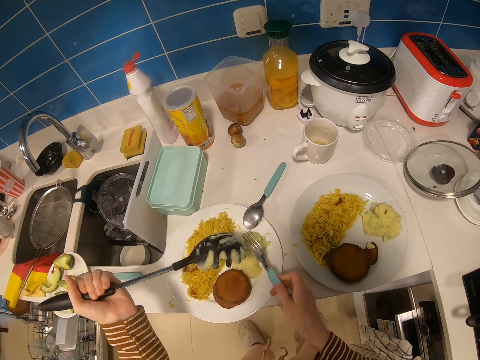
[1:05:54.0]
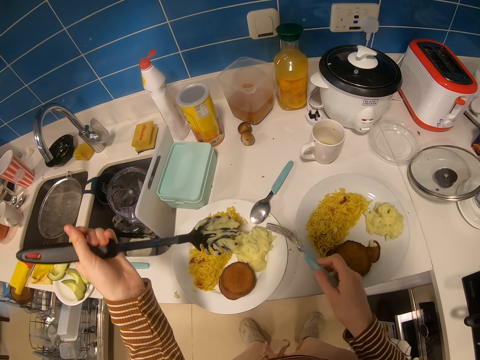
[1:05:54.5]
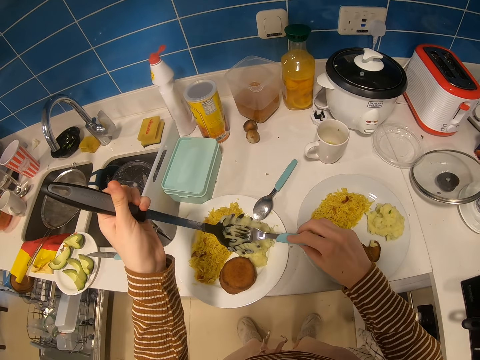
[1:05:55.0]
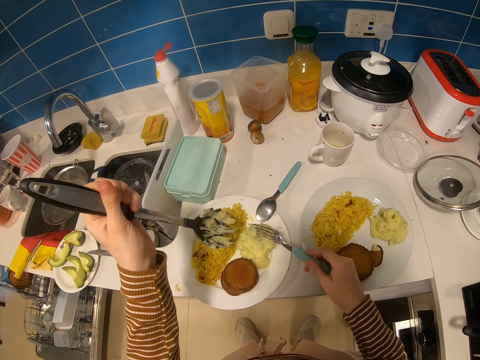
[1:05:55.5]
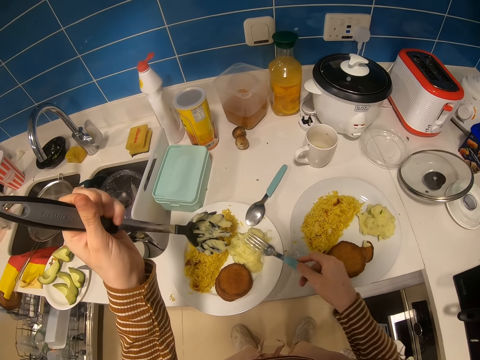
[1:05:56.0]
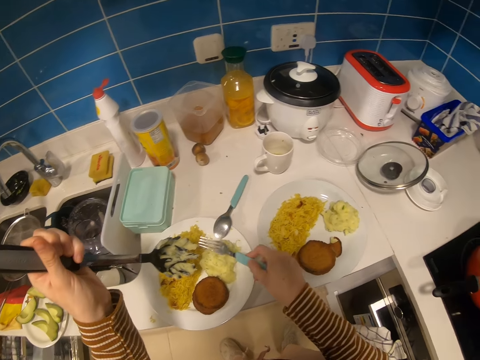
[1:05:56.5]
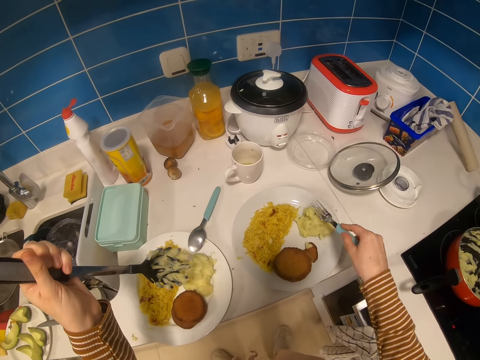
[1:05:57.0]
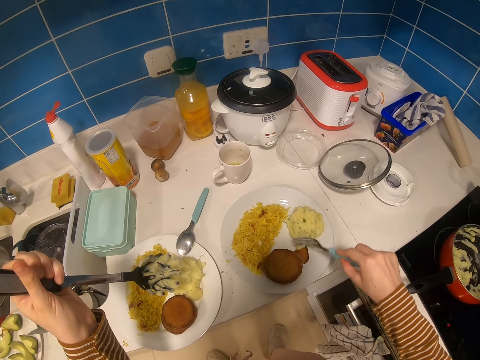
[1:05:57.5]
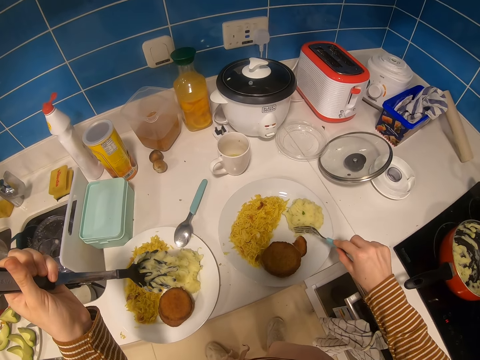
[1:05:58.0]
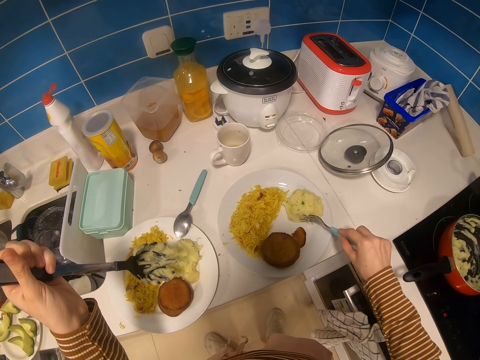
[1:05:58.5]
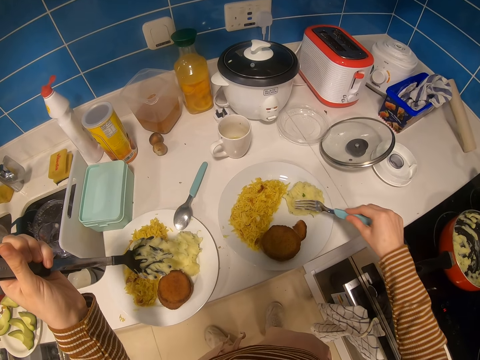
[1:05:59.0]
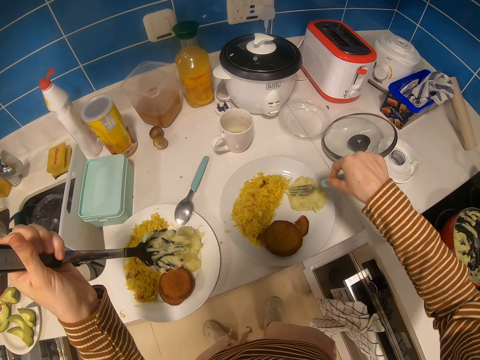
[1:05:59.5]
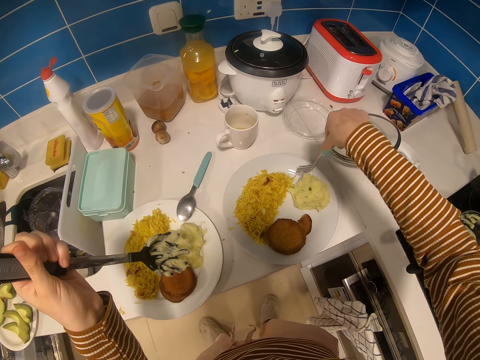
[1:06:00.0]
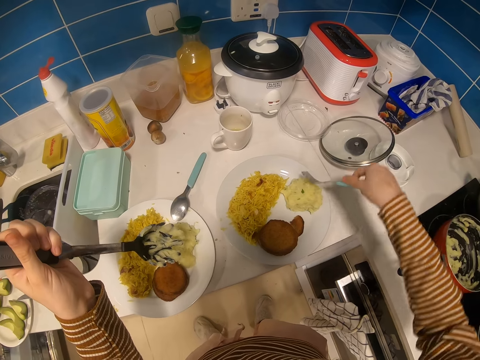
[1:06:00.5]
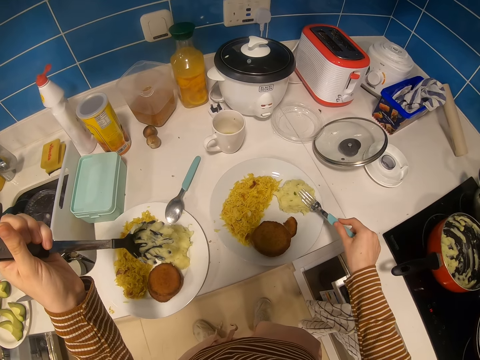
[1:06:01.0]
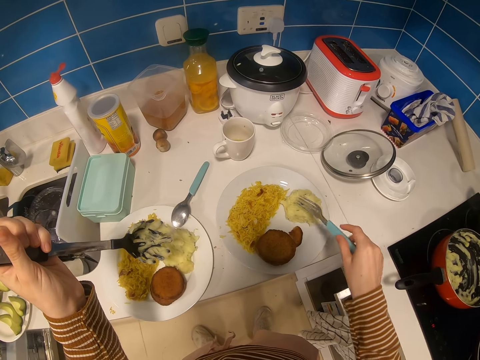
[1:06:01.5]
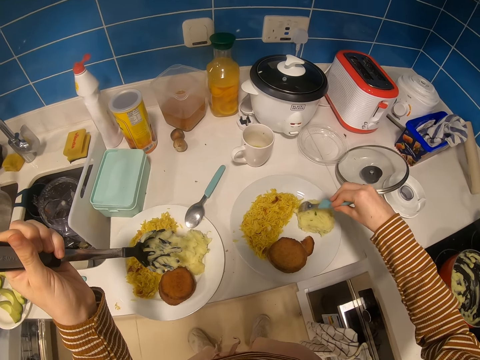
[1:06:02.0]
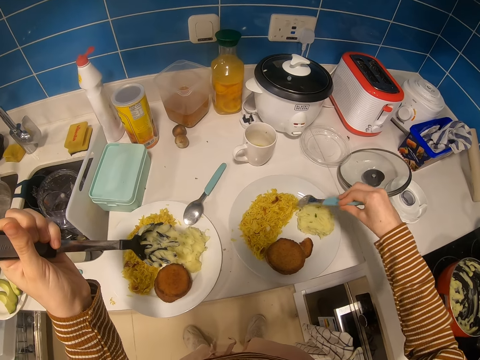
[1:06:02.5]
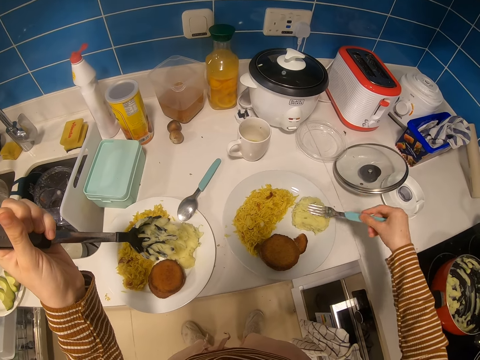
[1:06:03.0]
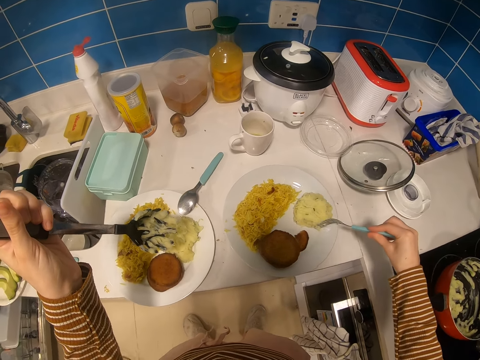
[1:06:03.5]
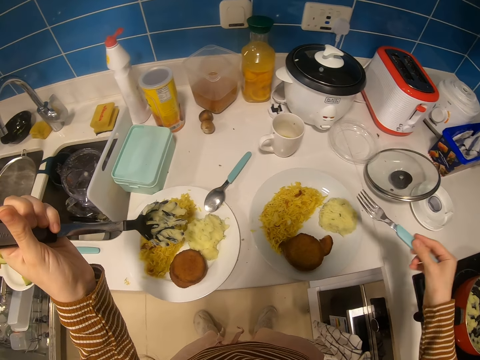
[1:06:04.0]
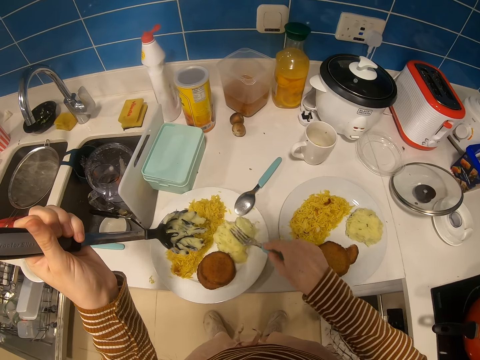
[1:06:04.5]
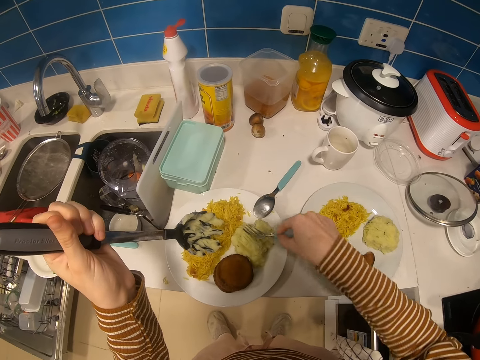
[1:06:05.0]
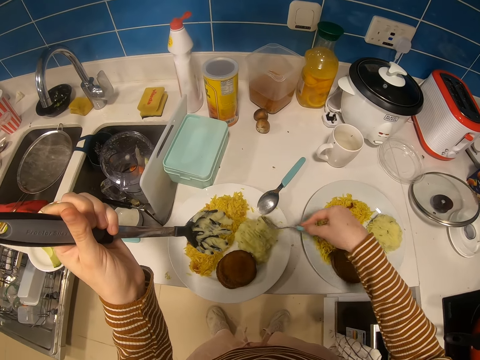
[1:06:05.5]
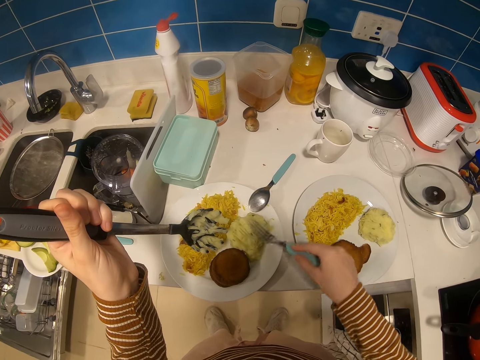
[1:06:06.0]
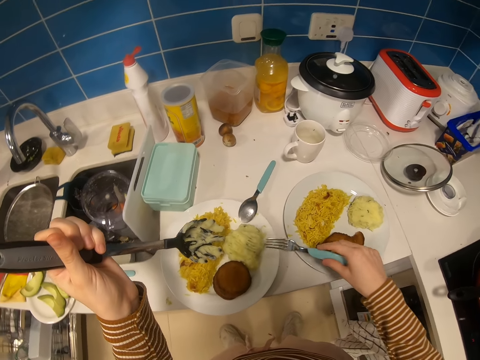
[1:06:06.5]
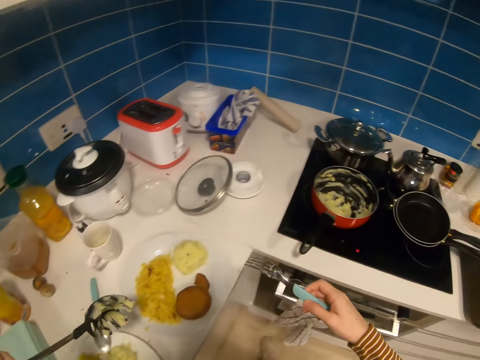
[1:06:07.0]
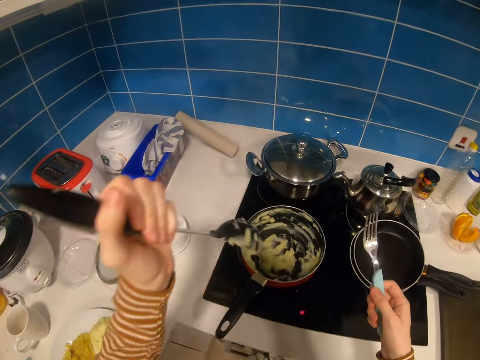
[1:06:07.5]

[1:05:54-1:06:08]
The camera wearer turns the serving spoon on the other side. They press the mashed potatoes with a fork spoon. They press the mashed potatoes again. They move to another plate. They press the mashed potatoes.

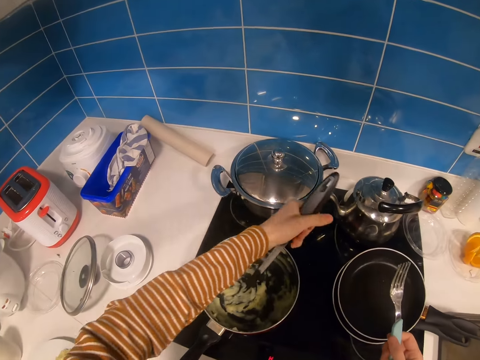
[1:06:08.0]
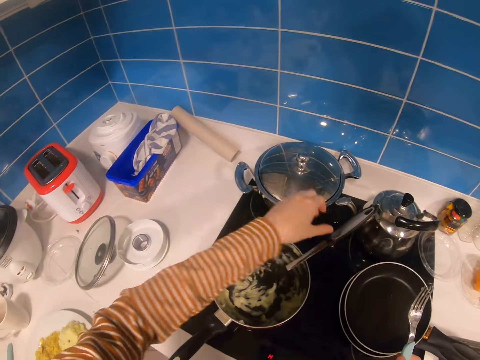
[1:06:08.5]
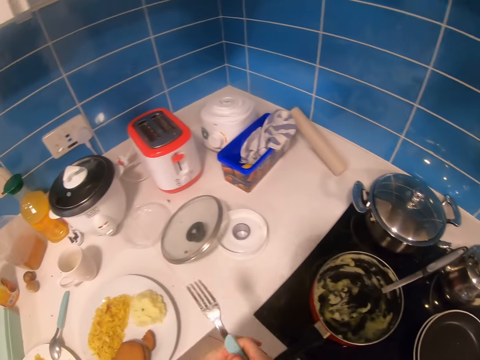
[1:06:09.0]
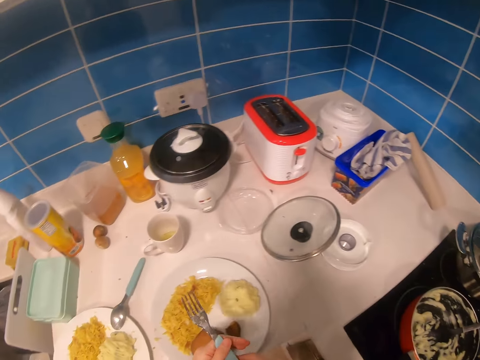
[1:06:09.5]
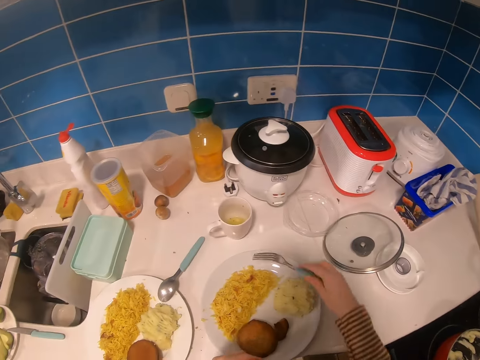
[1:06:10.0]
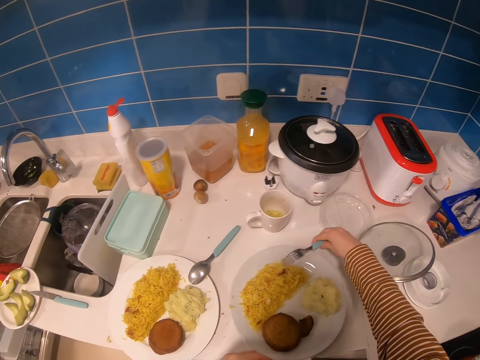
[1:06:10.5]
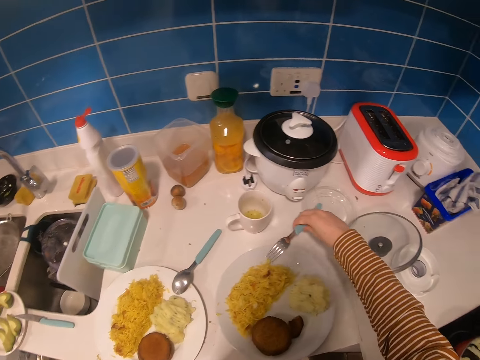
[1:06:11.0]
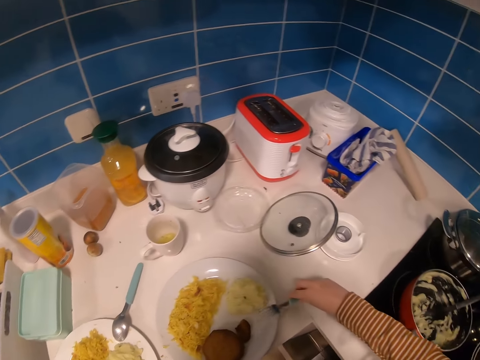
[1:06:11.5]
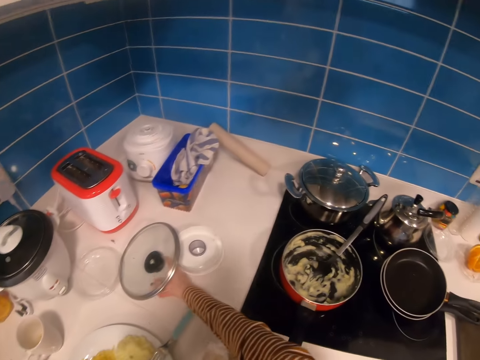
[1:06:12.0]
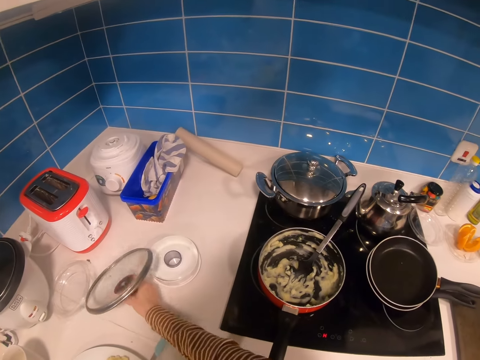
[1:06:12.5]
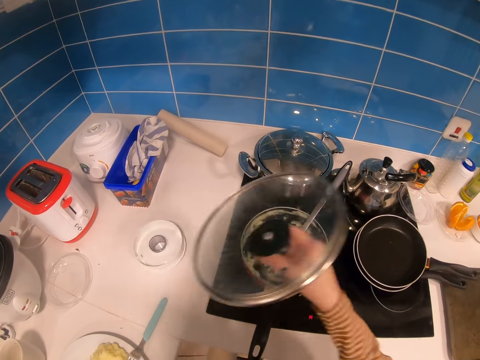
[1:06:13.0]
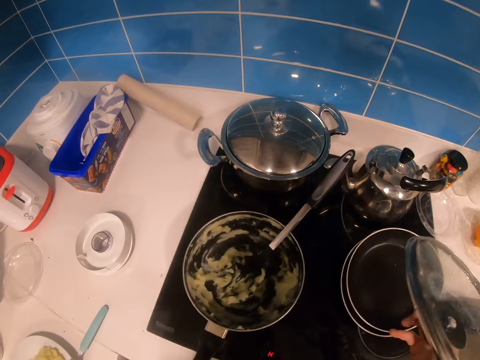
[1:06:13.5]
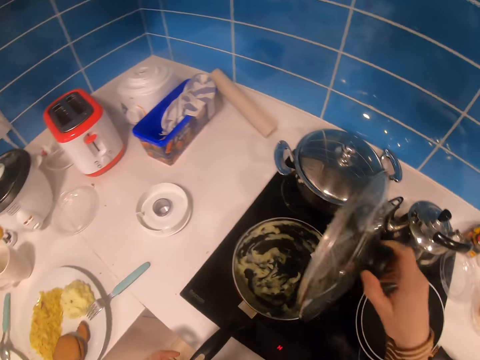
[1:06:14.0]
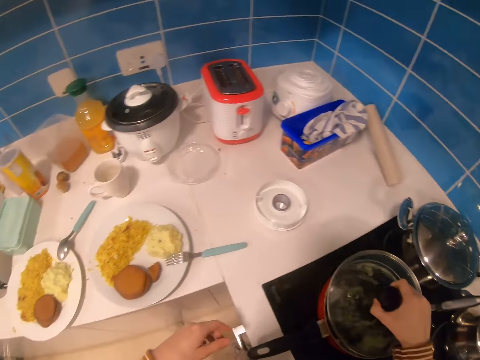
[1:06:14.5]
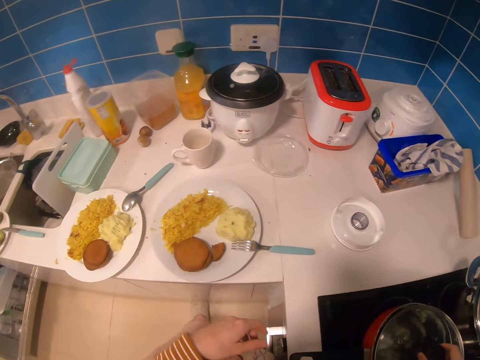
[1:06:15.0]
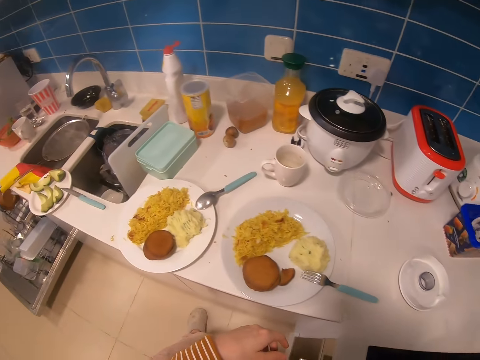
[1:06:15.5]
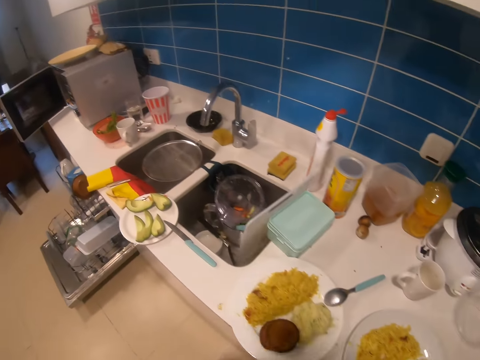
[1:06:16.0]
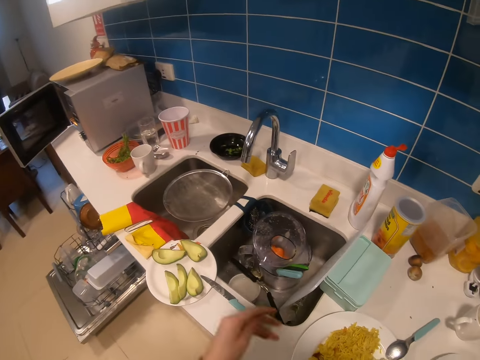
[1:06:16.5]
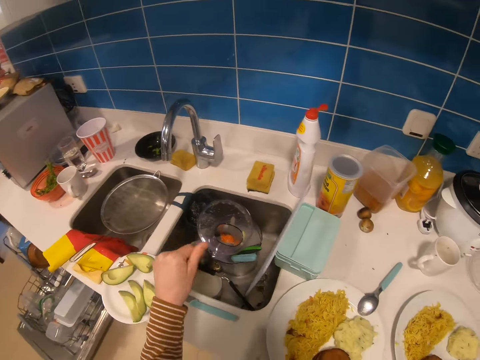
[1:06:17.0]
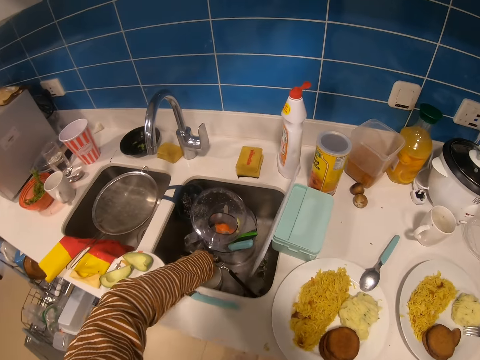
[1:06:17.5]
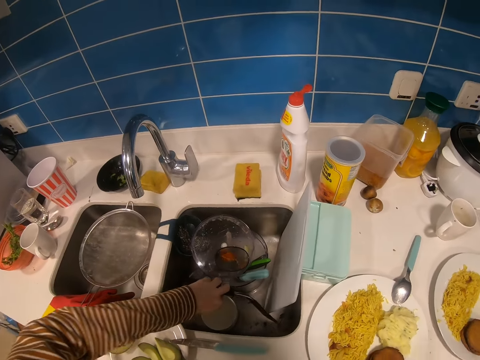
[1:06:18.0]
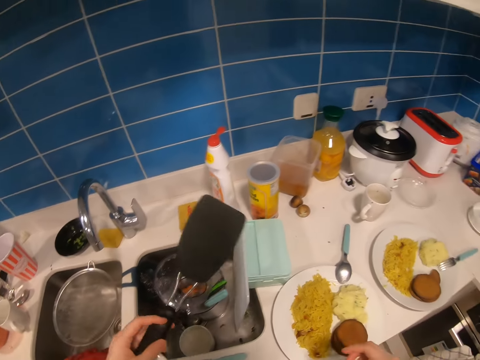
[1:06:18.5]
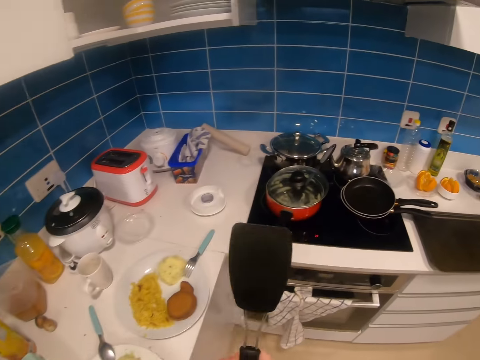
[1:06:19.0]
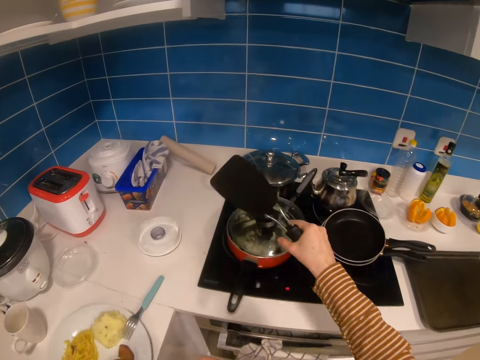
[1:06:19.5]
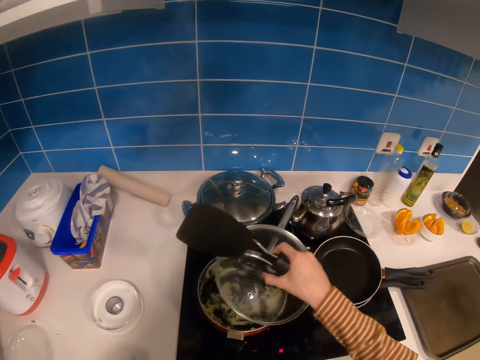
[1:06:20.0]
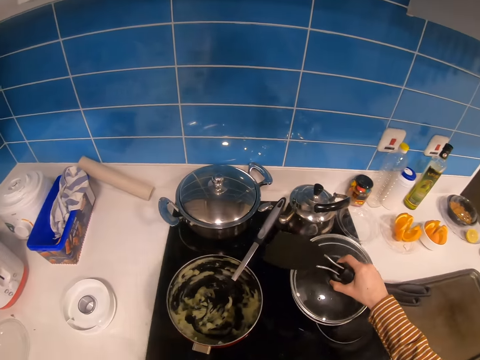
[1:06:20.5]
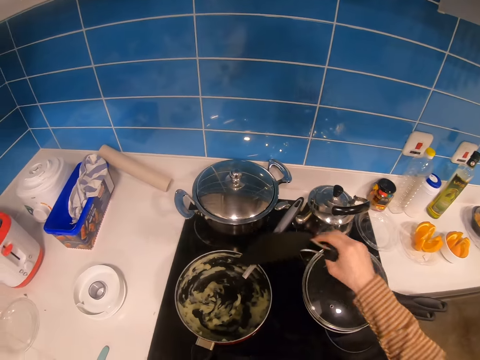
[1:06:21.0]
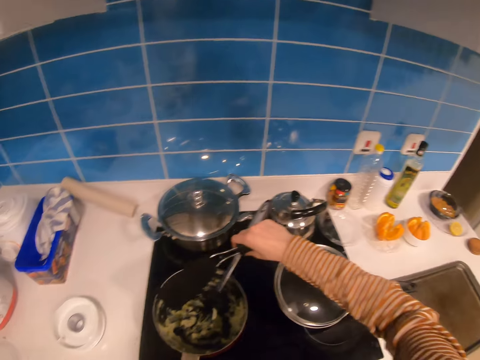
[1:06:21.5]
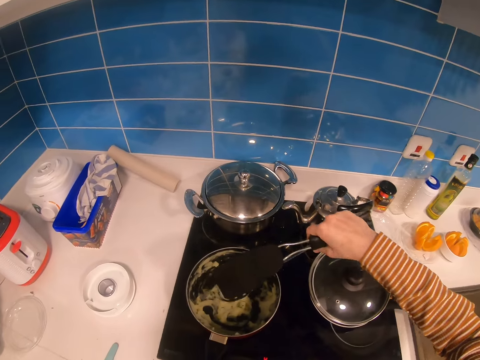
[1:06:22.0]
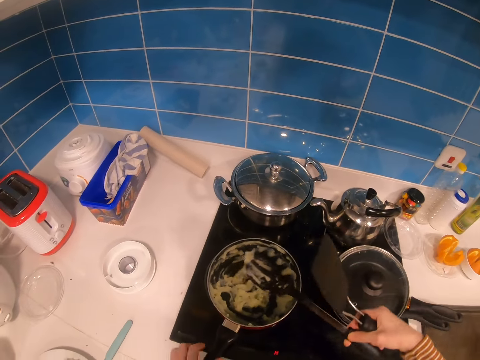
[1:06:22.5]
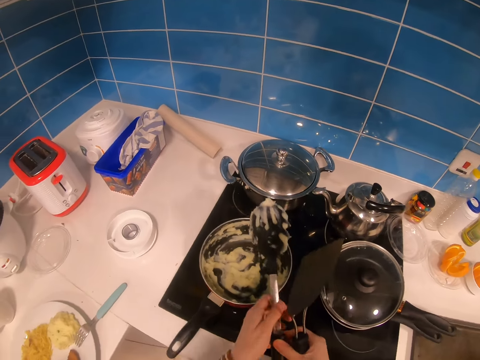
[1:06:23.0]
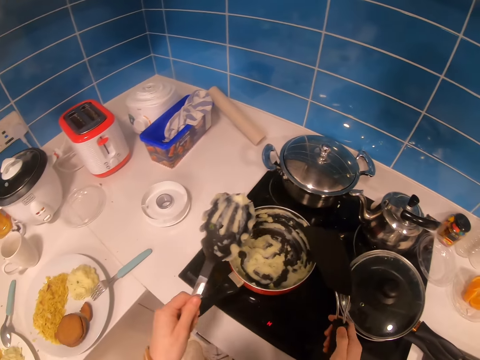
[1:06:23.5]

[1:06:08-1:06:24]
The camera wearer turns to the pot. They place a noodle spoon in the sauce pan. They turn to the plate. They place a fork spoon on the plate. They pick a lid from the countertop. They close the sauce pan. They turn to the other side. They walk towards the sink. They pick up a cooking spoon from the sink. They walk towards the pot. They remove a lid from the pot. They place the lid on a different pot. They pick a spatula spoon from the sauce pan.
